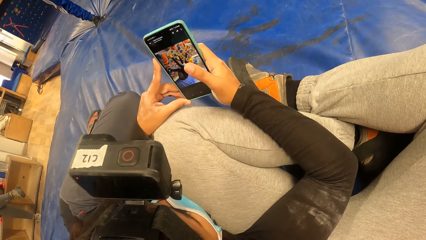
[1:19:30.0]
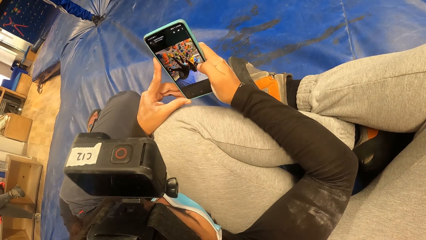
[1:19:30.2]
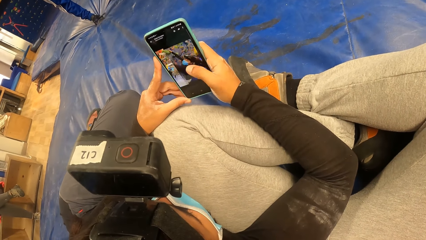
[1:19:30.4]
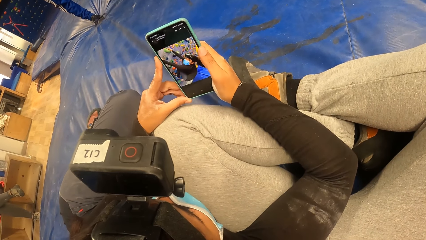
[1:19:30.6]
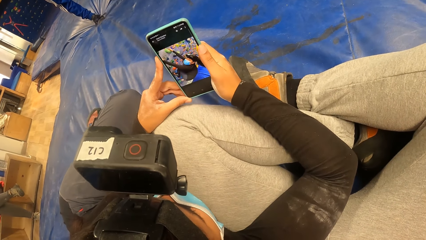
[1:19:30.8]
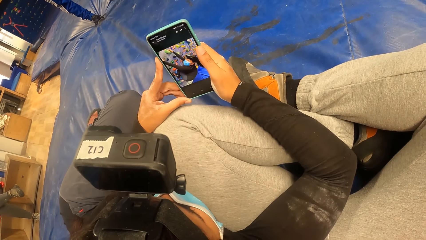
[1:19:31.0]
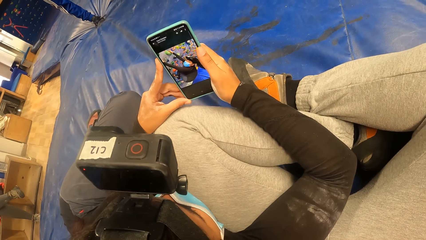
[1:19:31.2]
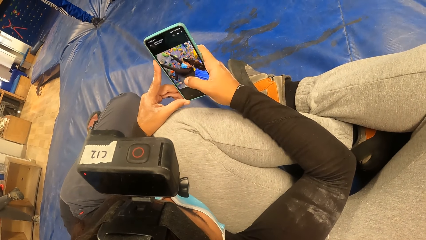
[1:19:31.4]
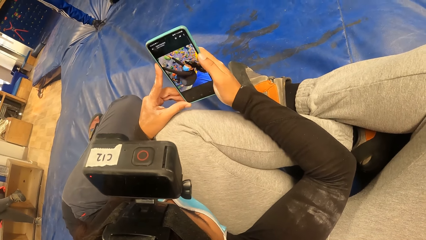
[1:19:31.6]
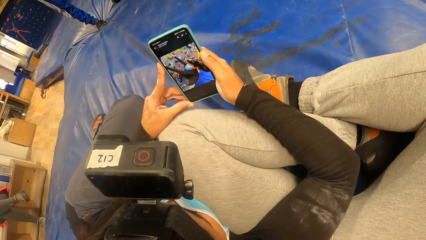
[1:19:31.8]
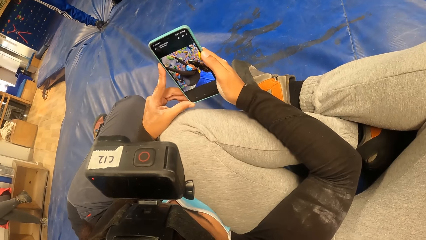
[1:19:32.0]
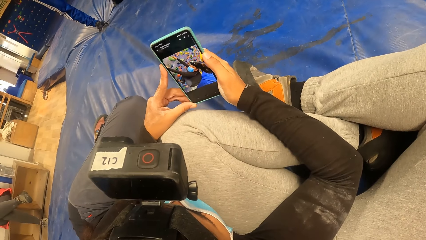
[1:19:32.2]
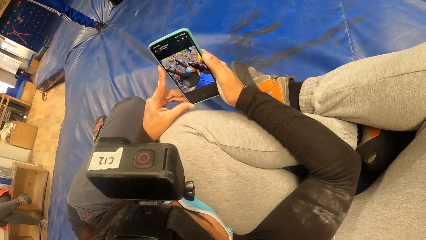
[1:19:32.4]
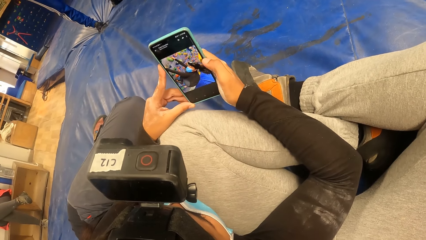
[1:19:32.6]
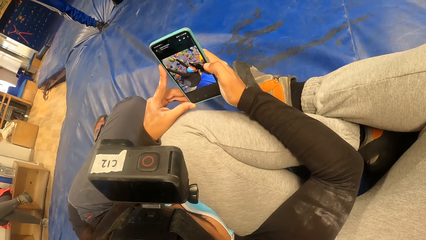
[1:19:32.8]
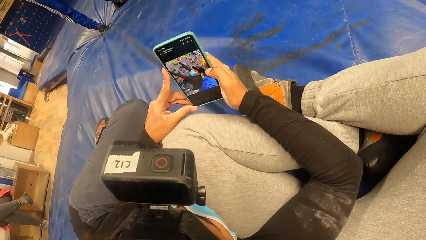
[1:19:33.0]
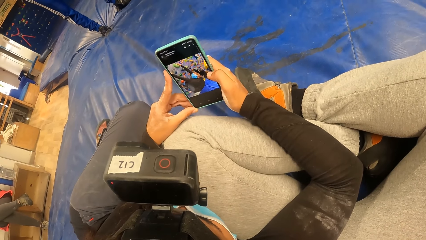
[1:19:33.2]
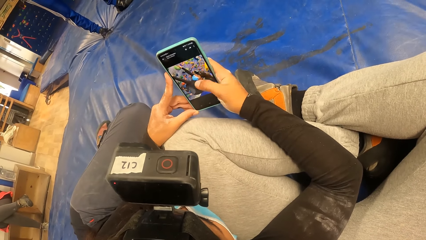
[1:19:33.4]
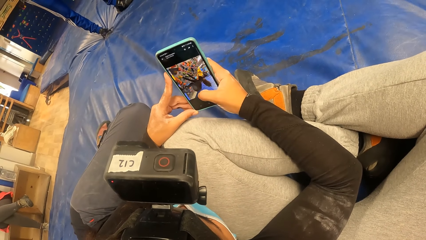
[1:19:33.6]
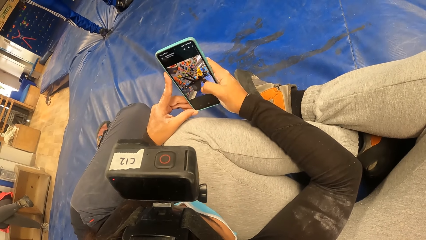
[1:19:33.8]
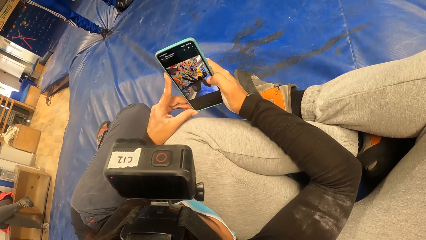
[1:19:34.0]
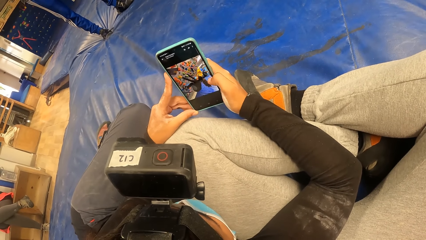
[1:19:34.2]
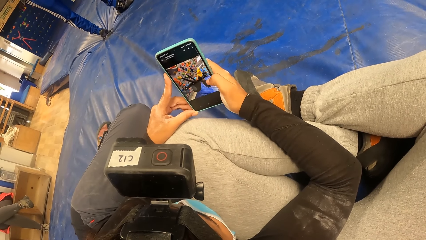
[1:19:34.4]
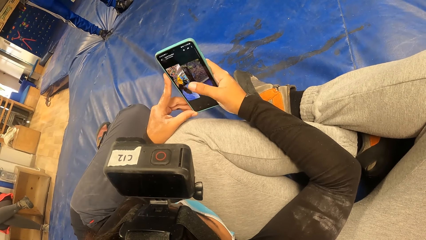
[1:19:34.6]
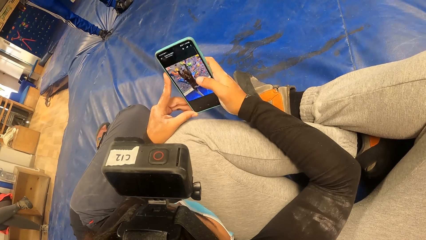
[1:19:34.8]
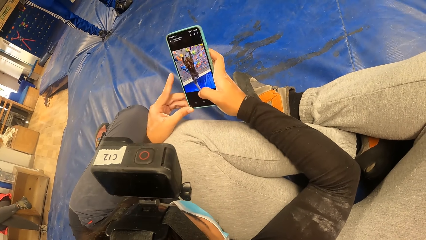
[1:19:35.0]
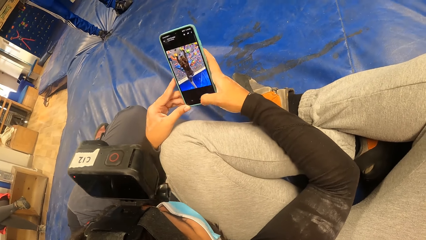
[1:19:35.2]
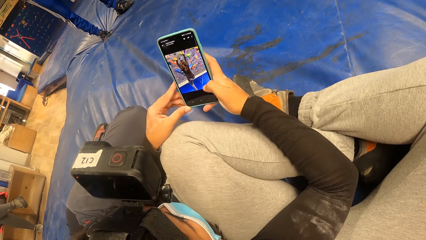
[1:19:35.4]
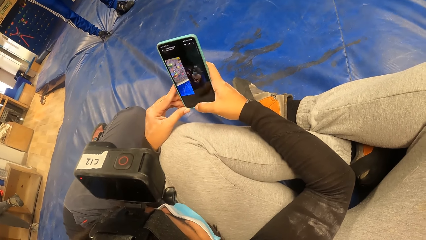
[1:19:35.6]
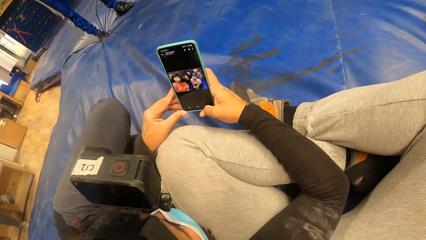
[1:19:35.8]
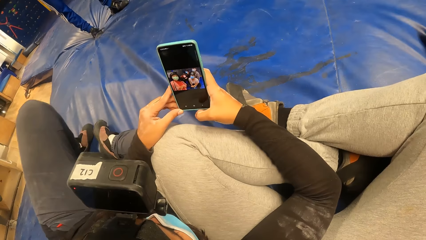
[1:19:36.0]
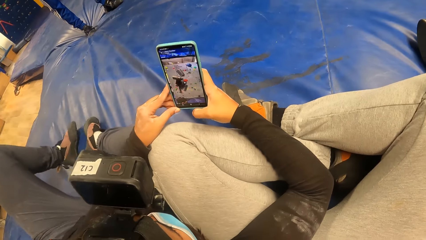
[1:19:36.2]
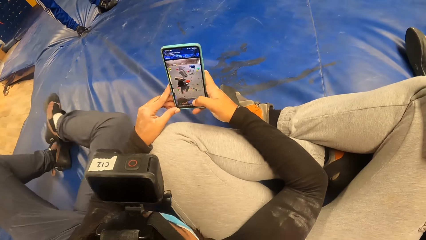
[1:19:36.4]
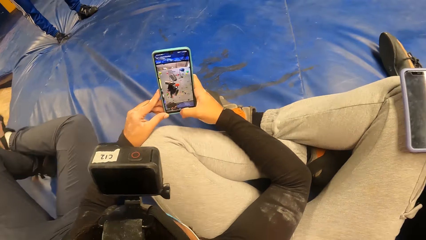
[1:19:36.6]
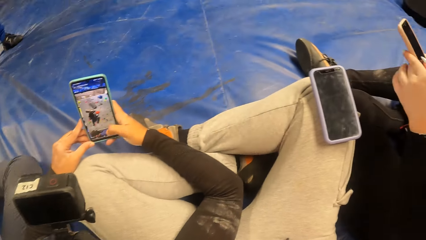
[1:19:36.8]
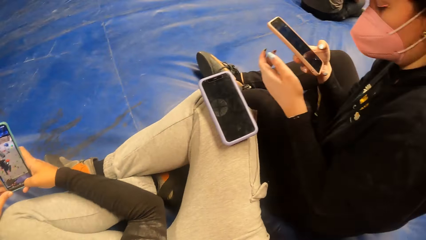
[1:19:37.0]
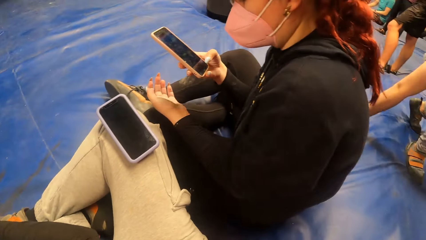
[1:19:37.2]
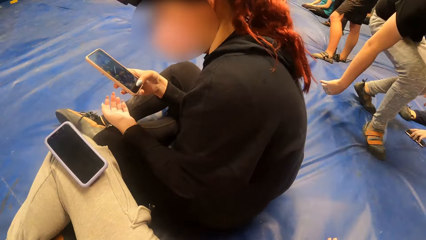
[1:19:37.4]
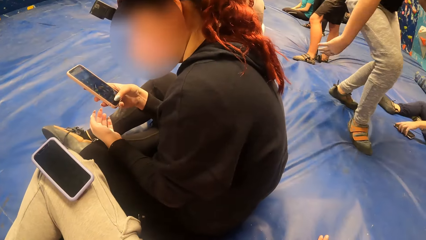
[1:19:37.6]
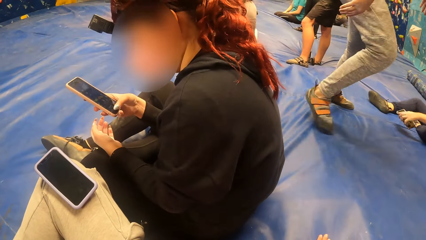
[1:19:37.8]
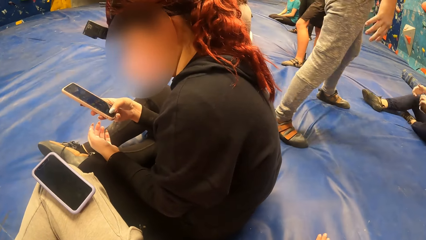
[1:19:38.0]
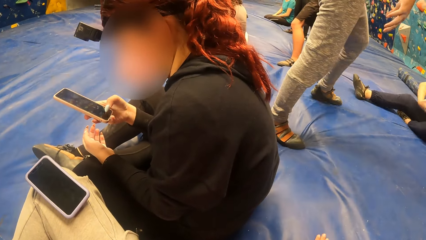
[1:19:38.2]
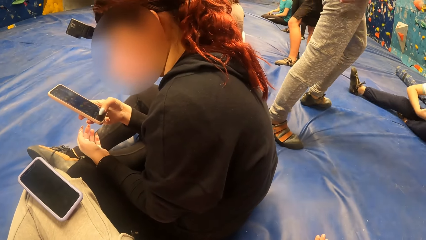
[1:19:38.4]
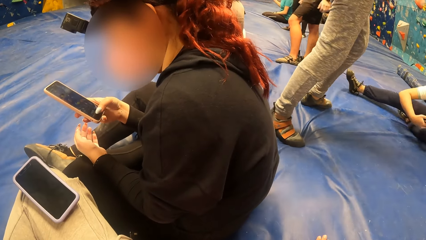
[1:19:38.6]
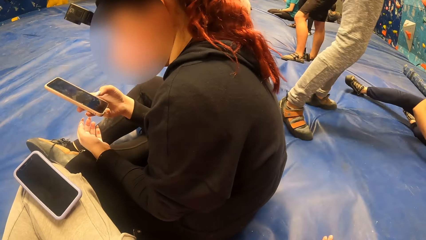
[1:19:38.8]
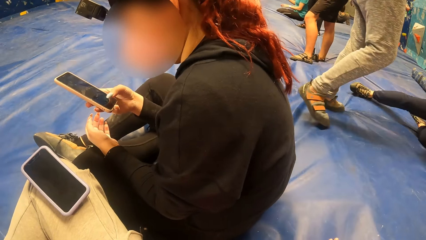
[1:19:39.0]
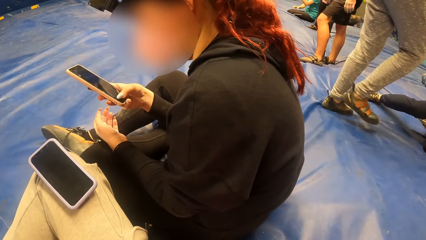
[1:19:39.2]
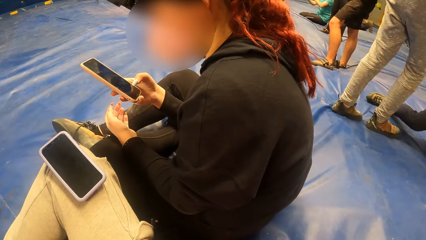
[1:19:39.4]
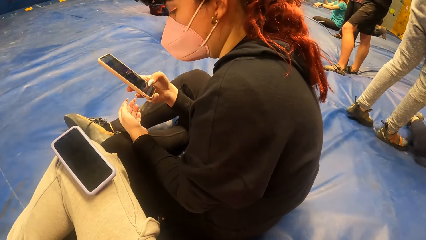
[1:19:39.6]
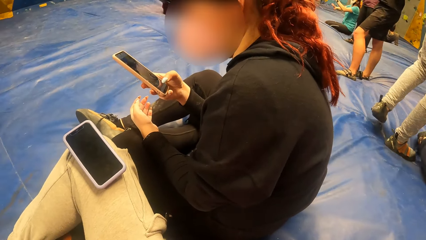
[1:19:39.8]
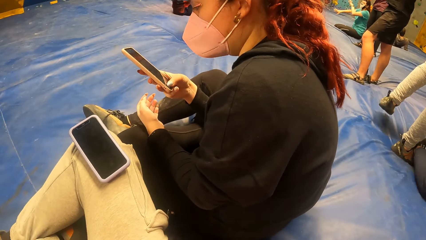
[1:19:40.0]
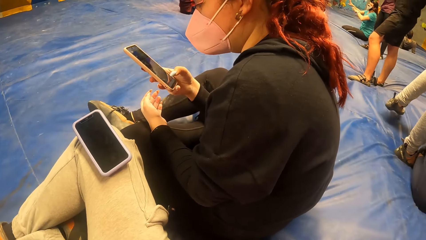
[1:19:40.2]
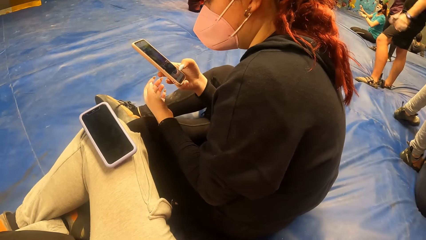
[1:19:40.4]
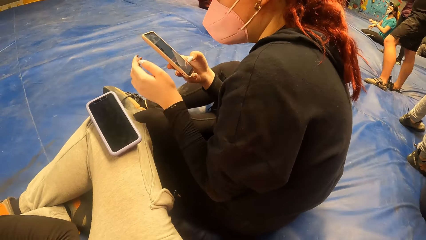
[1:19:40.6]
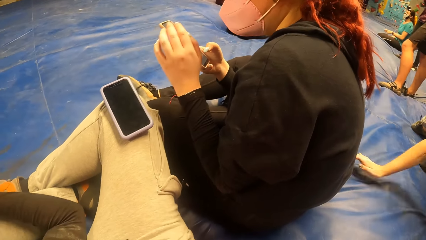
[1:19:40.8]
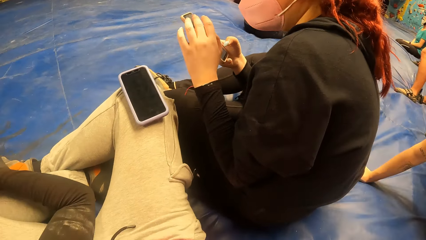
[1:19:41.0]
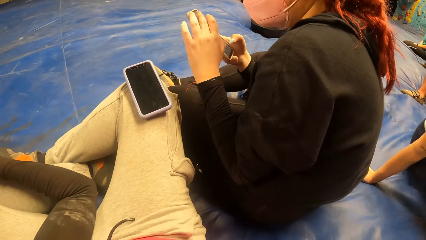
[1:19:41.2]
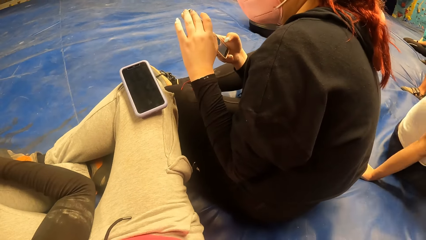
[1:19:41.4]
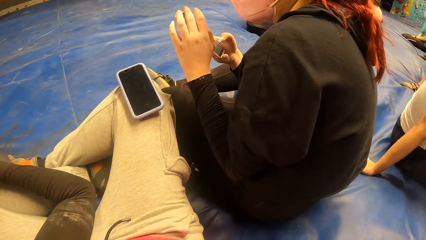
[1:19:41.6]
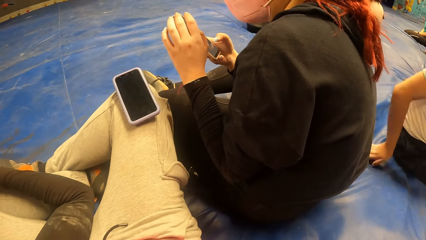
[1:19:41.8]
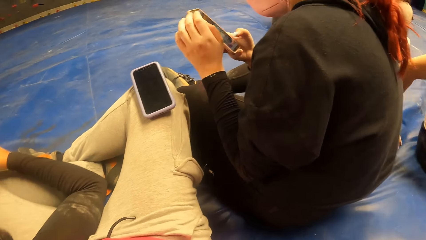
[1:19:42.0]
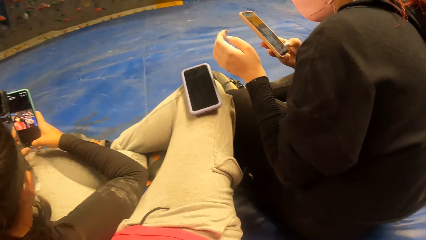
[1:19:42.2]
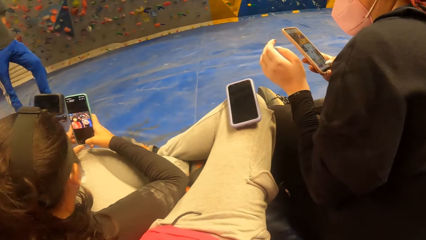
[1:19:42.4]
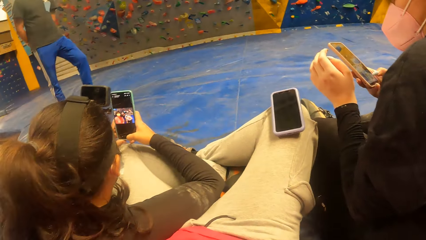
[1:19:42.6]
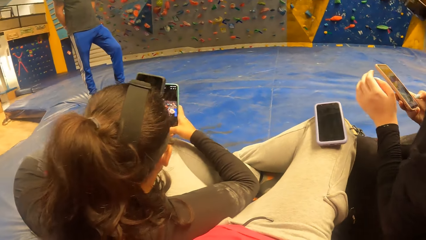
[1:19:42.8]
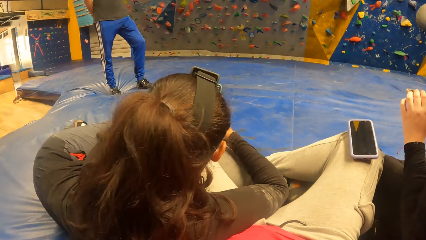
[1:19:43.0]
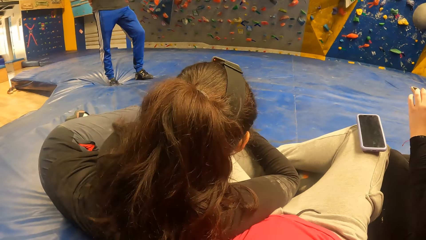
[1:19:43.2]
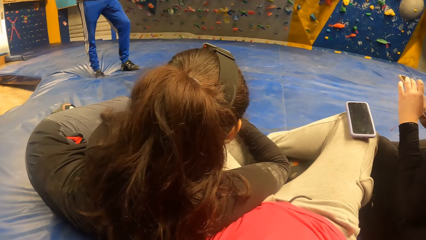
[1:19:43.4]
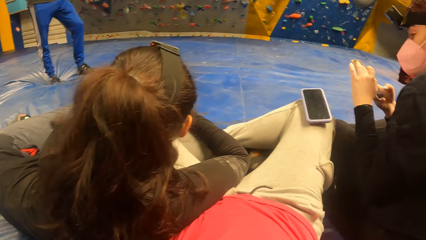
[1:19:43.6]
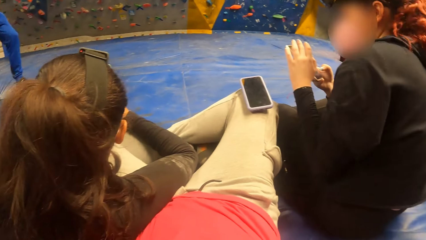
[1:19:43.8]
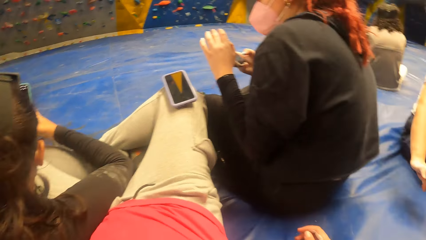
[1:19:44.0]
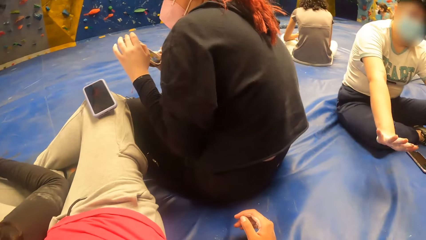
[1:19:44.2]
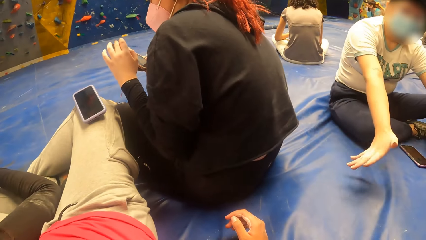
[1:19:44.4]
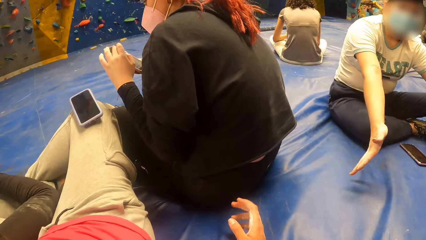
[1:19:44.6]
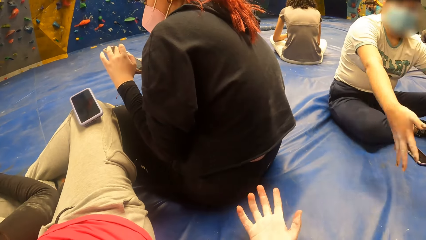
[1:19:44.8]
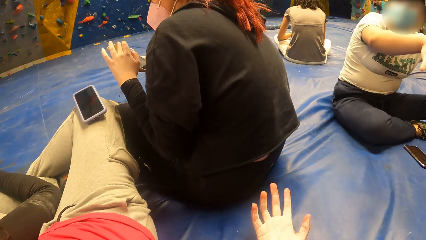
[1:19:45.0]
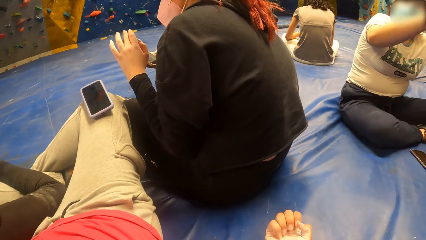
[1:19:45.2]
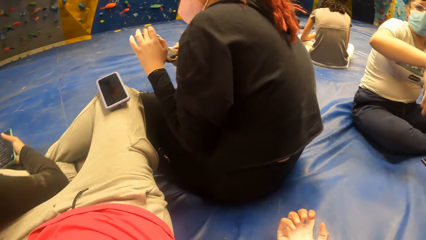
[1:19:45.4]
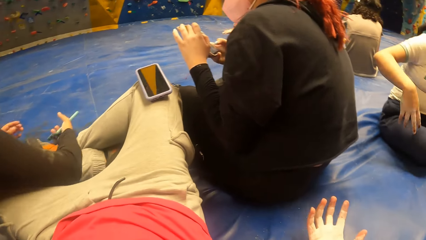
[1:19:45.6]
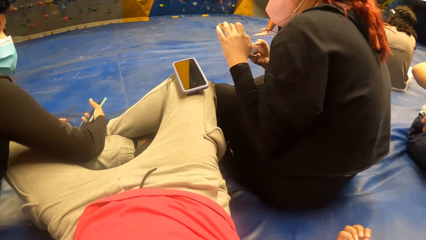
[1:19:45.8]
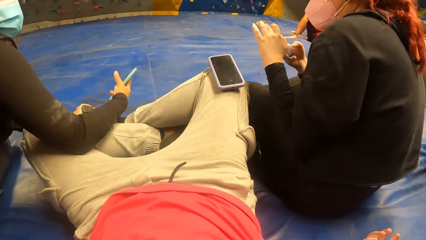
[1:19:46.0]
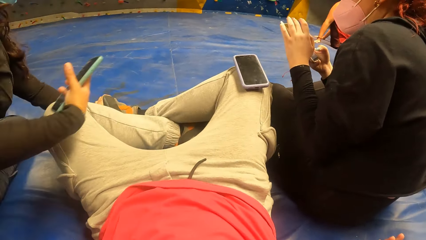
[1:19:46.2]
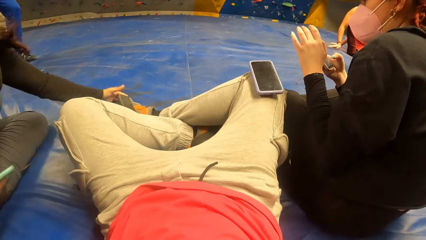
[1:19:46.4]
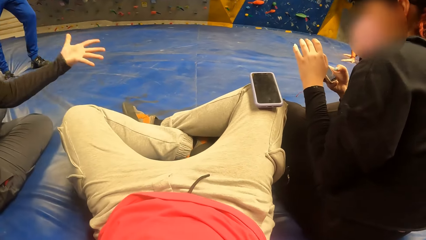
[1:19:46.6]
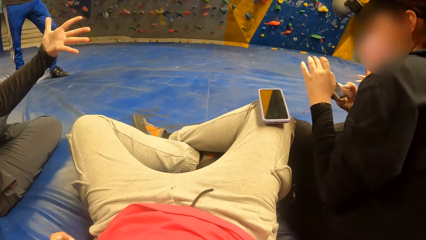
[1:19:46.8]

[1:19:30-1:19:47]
The camera wearer stares at a person. The person scrolls the phone. The camera wearer stretches on the mattress. They dialogue with another person.
